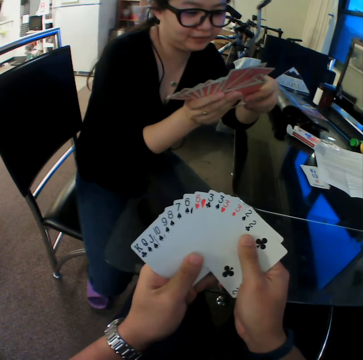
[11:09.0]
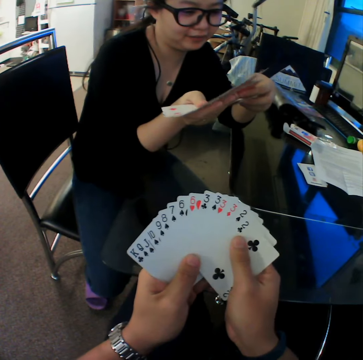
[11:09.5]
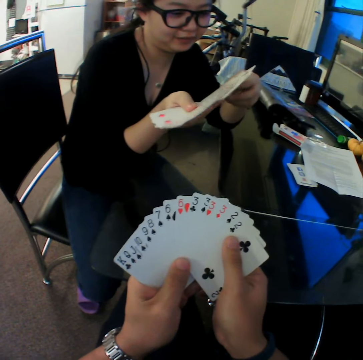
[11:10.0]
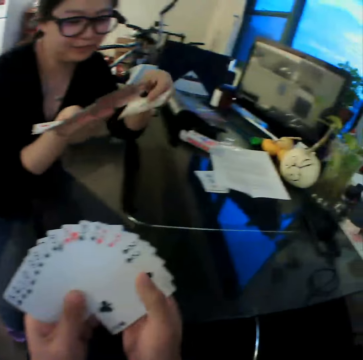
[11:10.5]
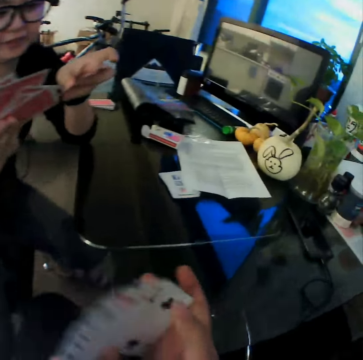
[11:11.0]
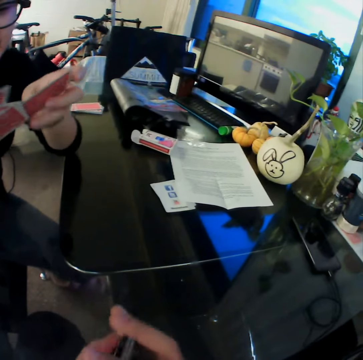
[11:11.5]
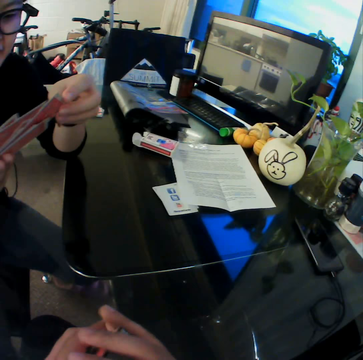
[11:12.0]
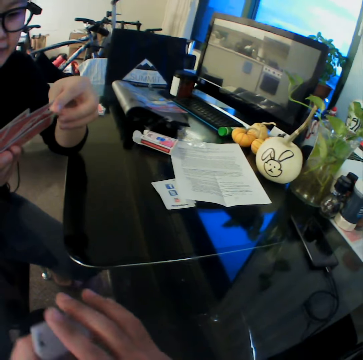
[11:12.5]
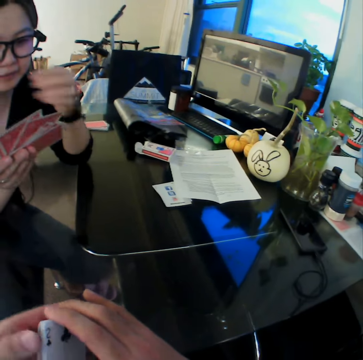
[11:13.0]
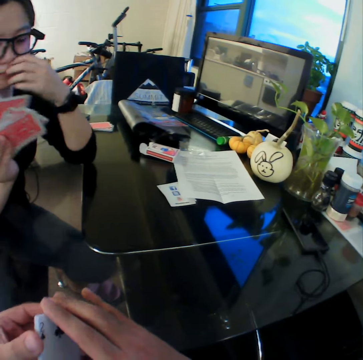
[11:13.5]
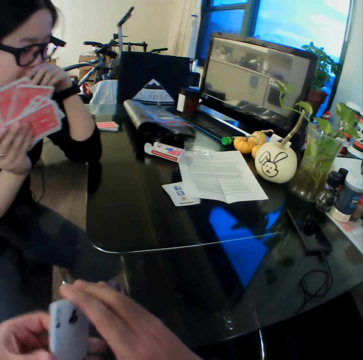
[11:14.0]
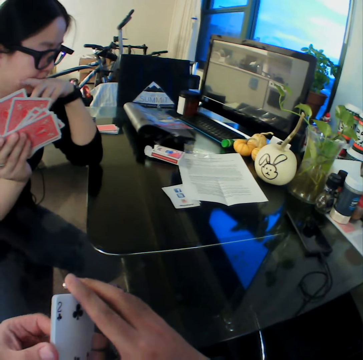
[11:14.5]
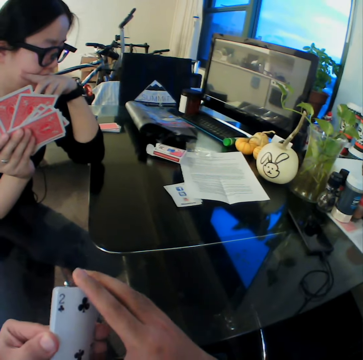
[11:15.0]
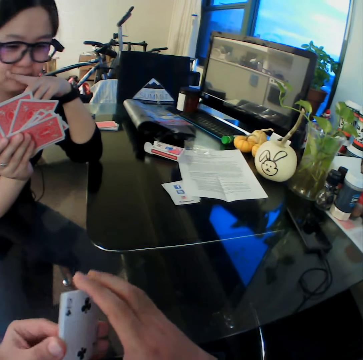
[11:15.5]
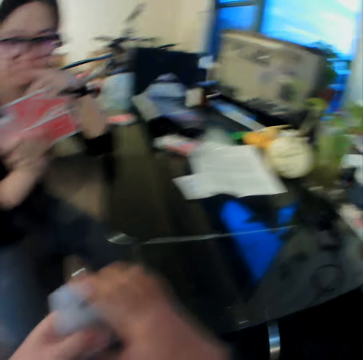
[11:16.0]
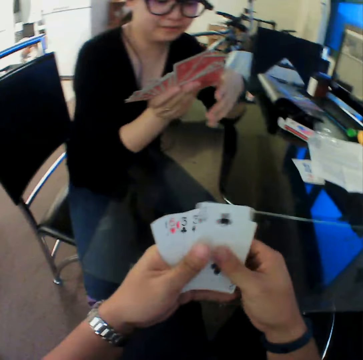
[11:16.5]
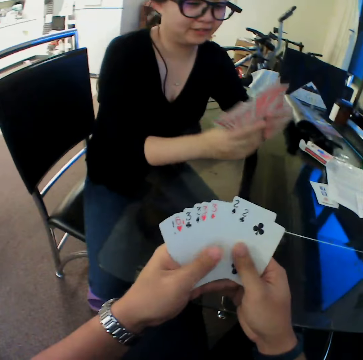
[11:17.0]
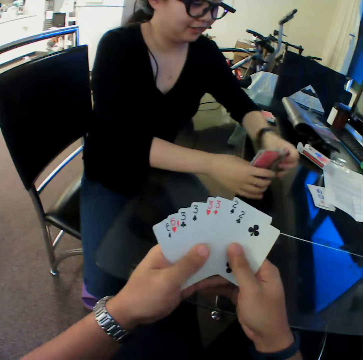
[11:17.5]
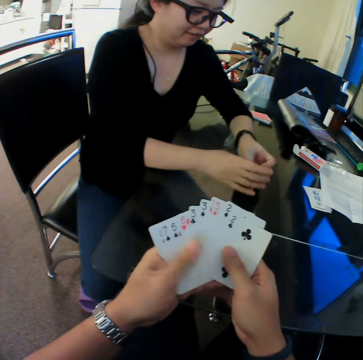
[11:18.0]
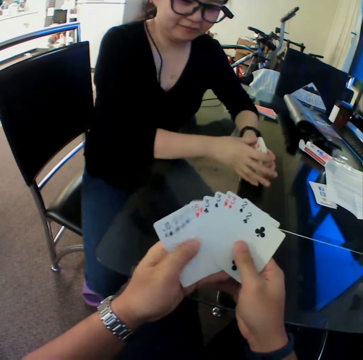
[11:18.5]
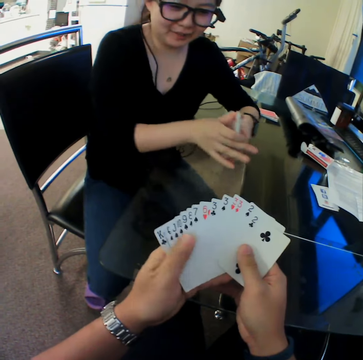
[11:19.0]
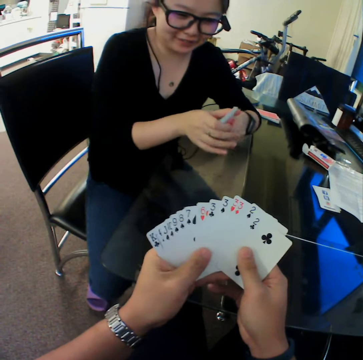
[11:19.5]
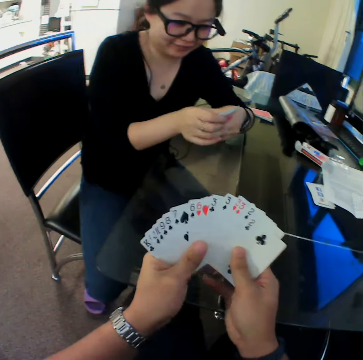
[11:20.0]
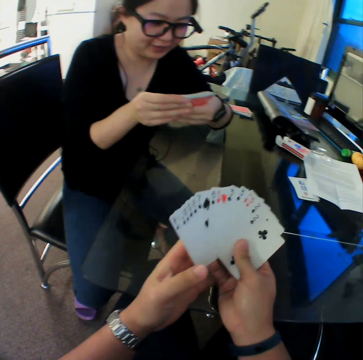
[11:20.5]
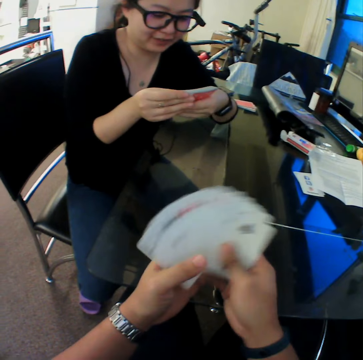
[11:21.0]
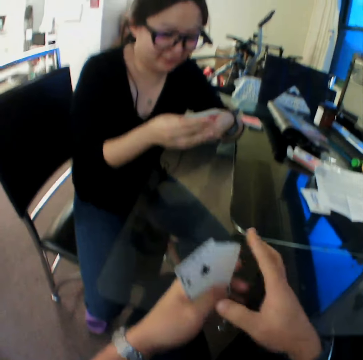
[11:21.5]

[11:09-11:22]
The woman moves the cards in her hands. The camera wearer checks through the cards. The woman arranges the cards.

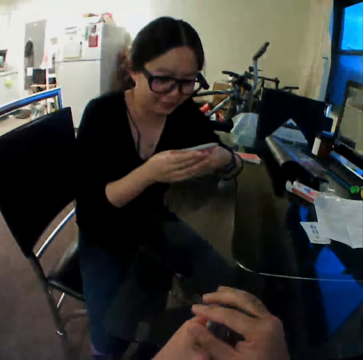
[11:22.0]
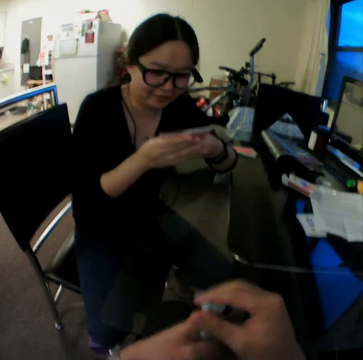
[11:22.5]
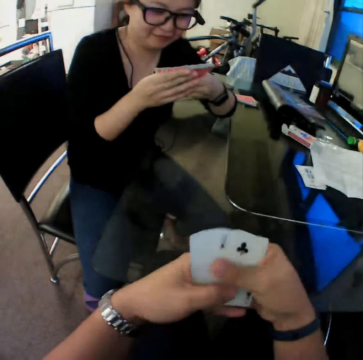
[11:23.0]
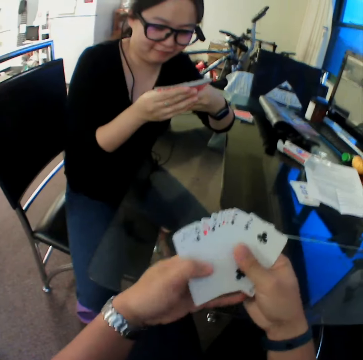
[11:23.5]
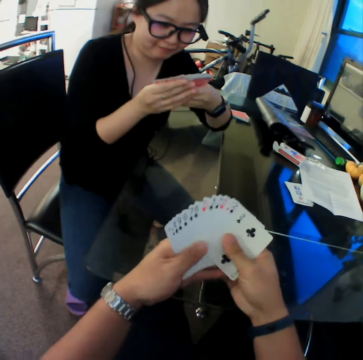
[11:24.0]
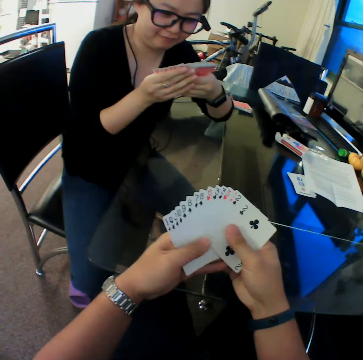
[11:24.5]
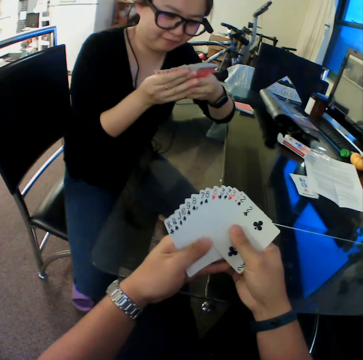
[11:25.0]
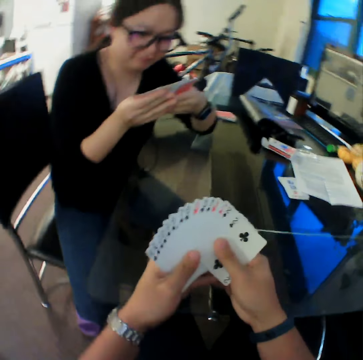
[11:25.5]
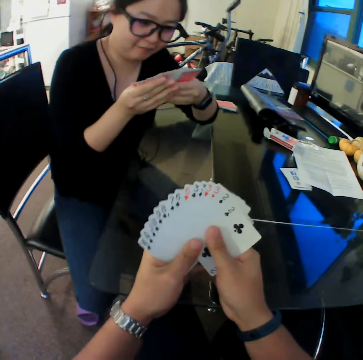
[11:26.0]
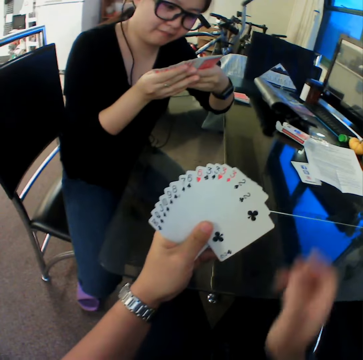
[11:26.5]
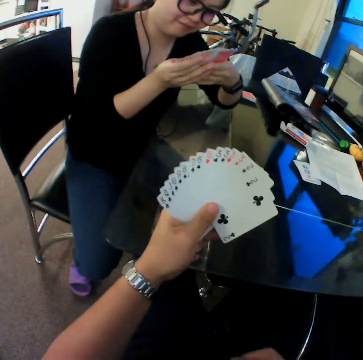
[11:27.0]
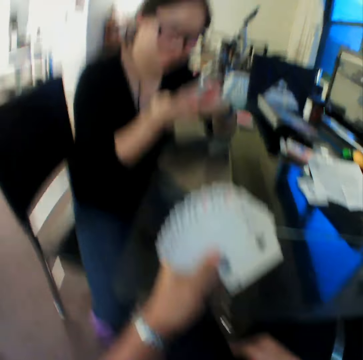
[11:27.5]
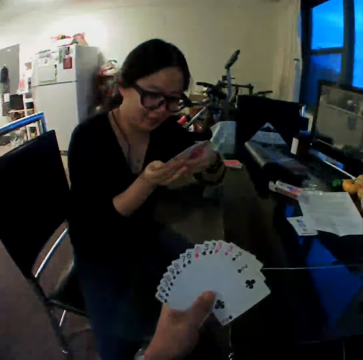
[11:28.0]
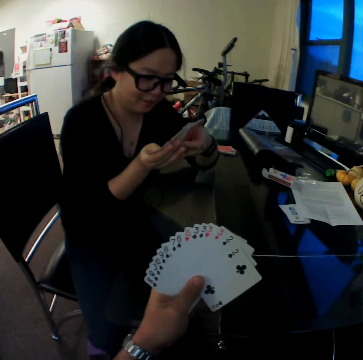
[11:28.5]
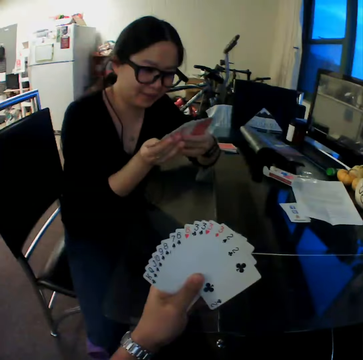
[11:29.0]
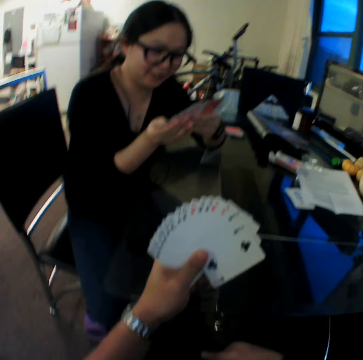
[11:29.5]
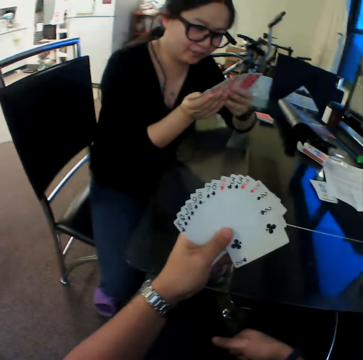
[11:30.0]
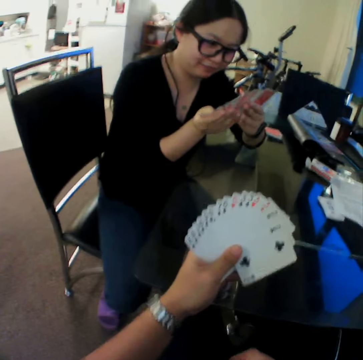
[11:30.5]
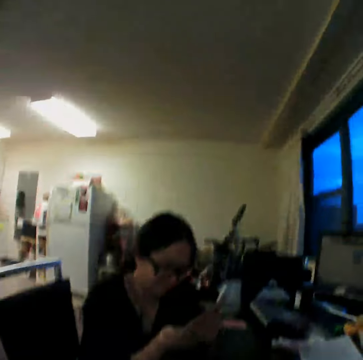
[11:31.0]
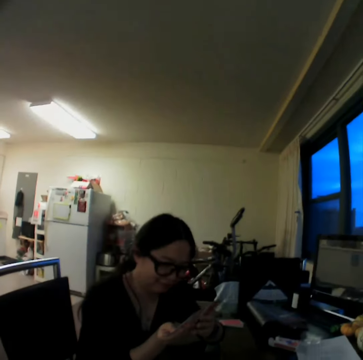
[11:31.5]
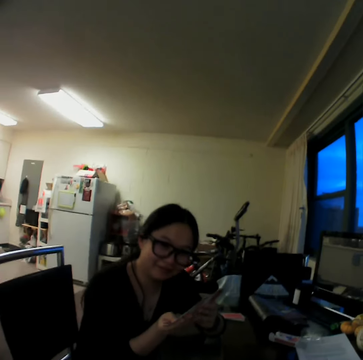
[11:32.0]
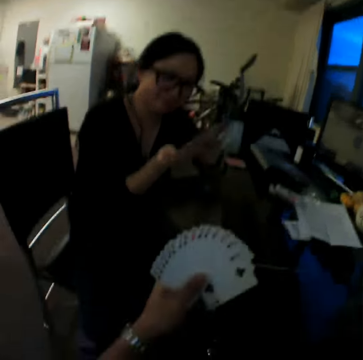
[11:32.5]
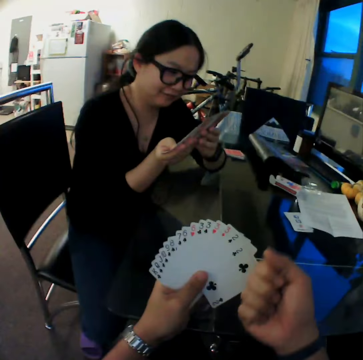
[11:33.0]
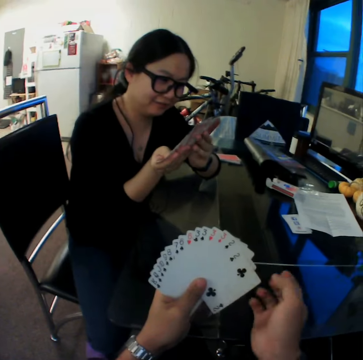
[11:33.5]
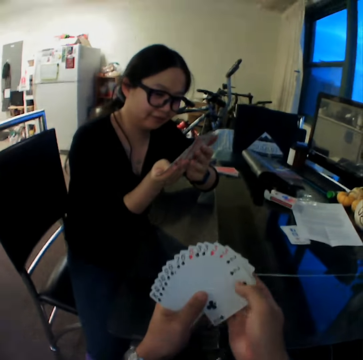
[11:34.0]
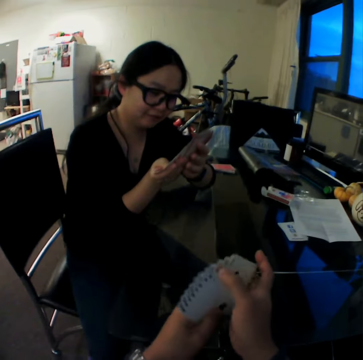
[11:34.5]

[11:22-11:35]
The woman looks through the cards.

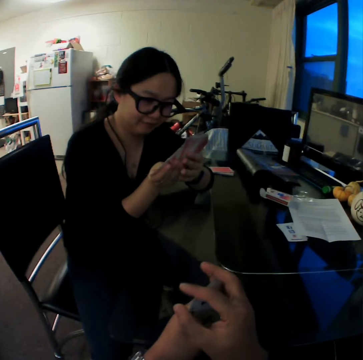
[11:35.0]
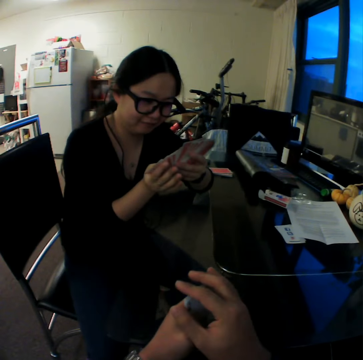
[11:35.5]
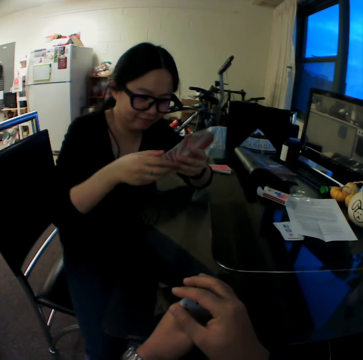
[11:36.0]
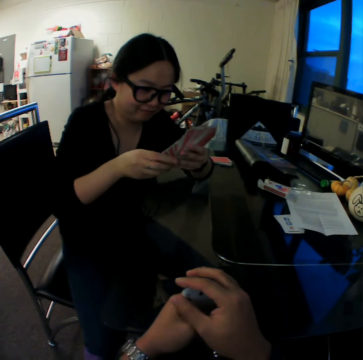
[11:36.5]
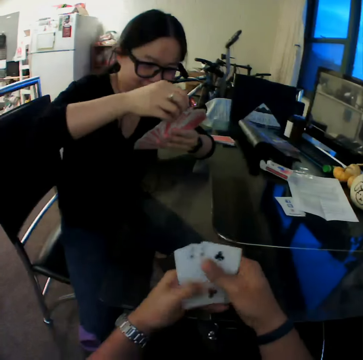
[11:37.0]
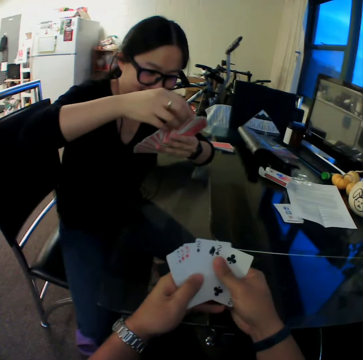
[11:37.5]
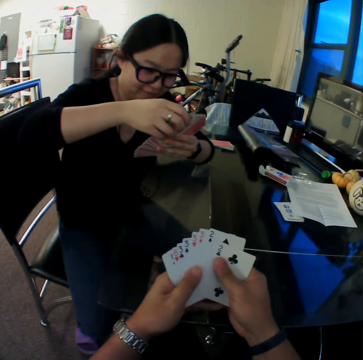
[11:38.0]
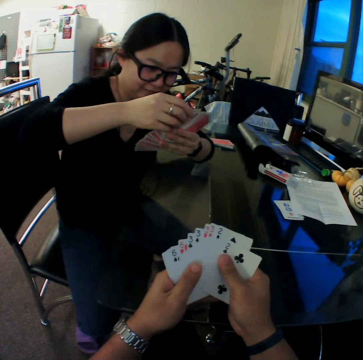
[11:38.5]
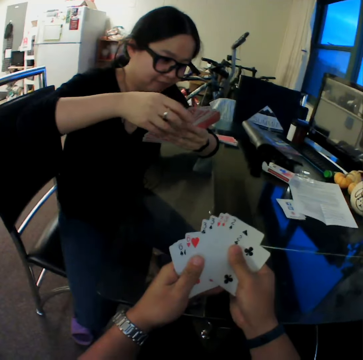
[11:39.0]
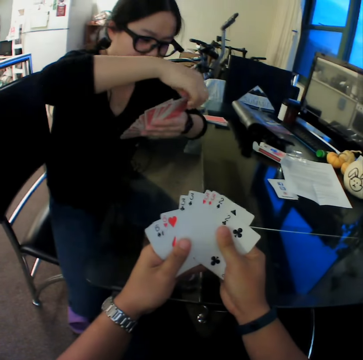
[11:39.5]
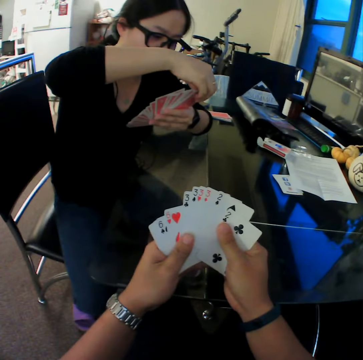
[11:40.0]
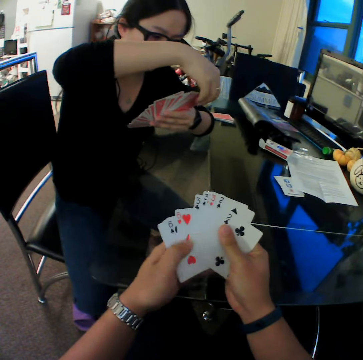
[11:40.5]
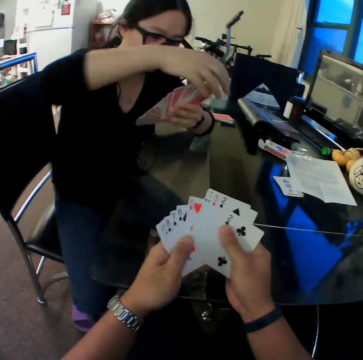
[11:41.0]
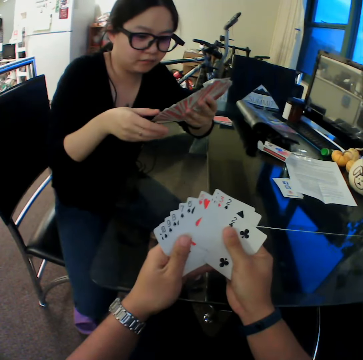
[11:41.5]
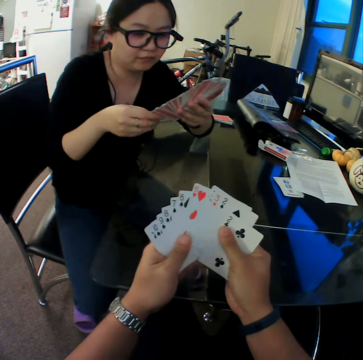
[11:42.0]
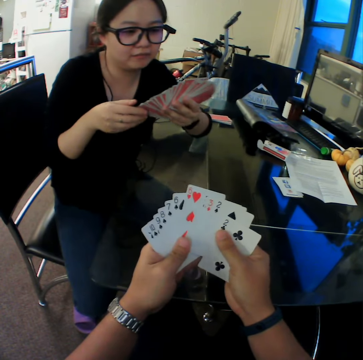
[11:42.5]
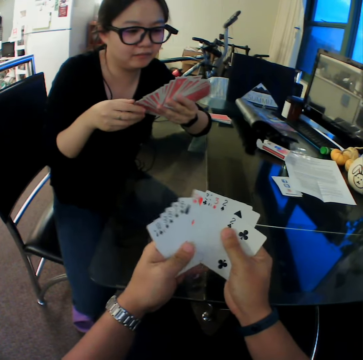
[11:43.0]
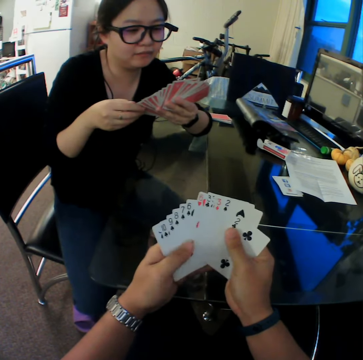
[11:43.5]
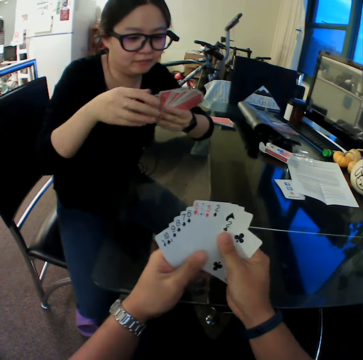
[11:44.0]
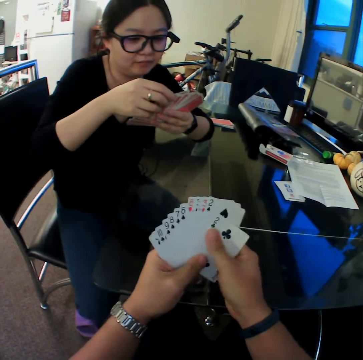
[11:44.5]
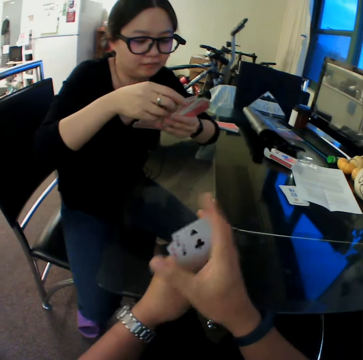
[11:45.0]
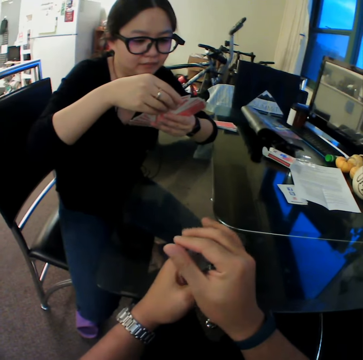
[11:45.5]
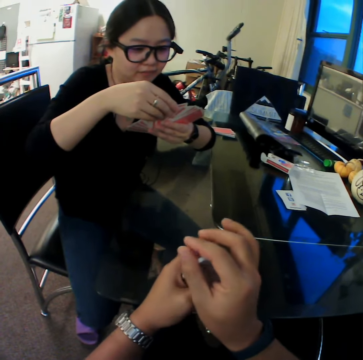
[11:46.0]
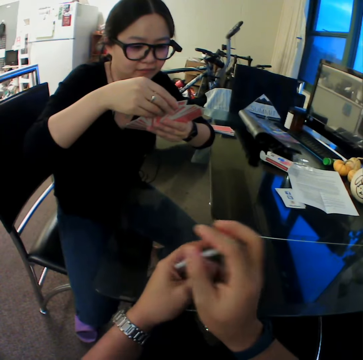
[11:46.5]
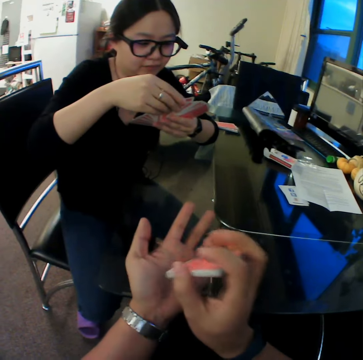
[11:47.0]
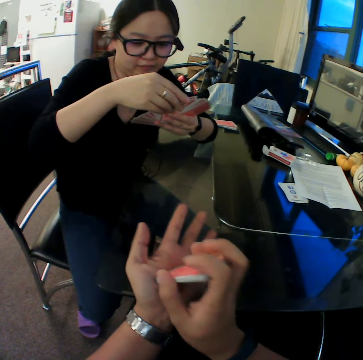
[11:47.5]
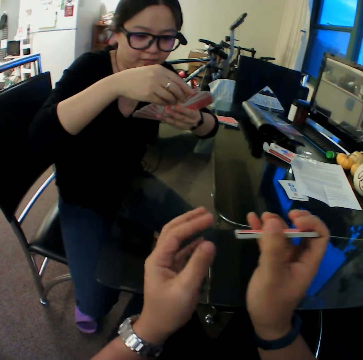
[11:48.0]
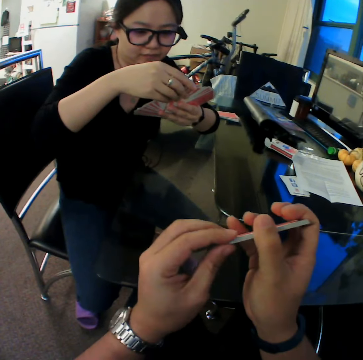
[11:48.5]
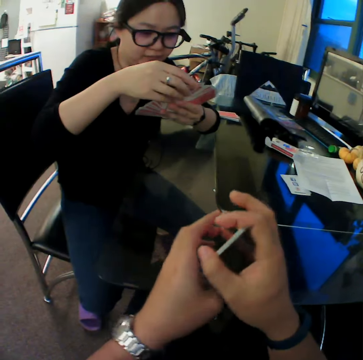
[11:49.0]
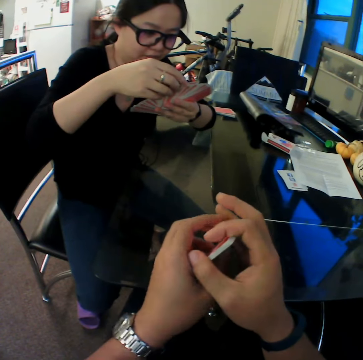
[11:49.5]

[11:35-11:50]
The camera wearer checks through the cards. He hits the cards on his palm.
